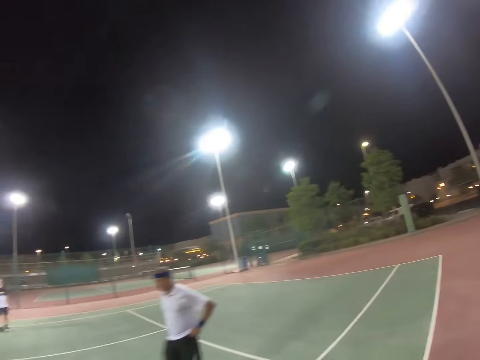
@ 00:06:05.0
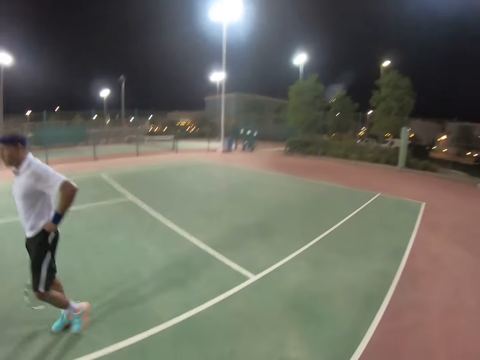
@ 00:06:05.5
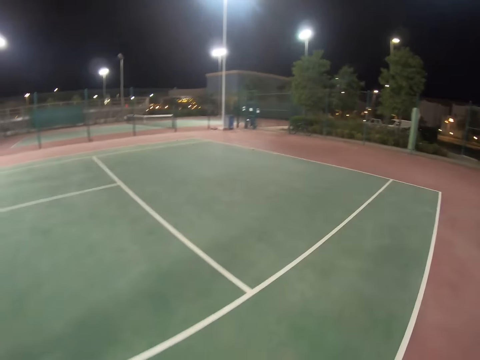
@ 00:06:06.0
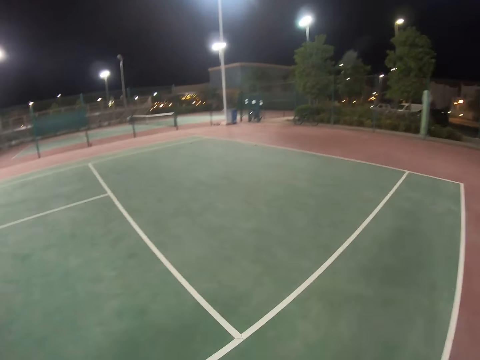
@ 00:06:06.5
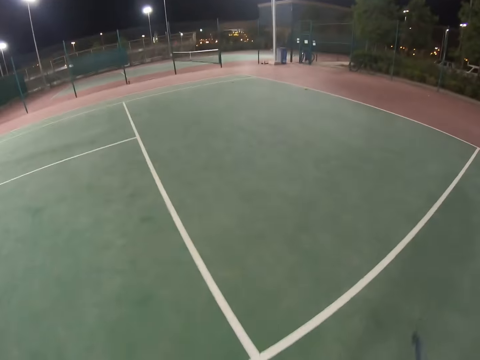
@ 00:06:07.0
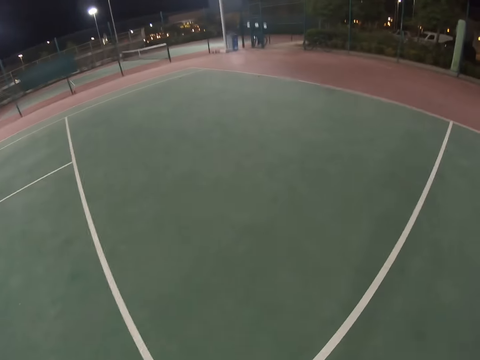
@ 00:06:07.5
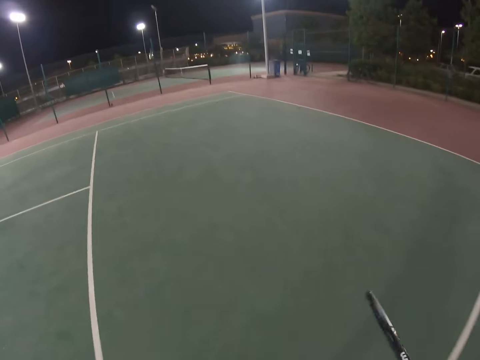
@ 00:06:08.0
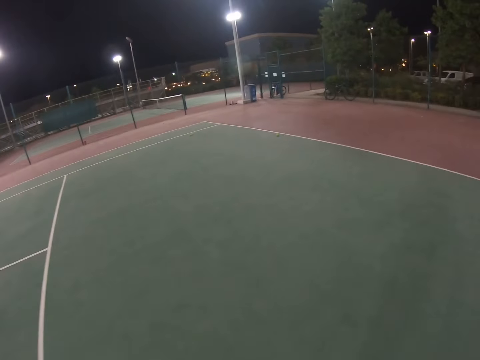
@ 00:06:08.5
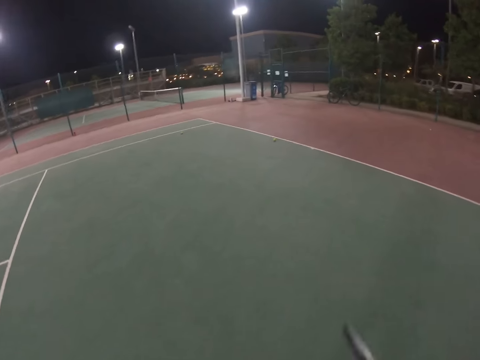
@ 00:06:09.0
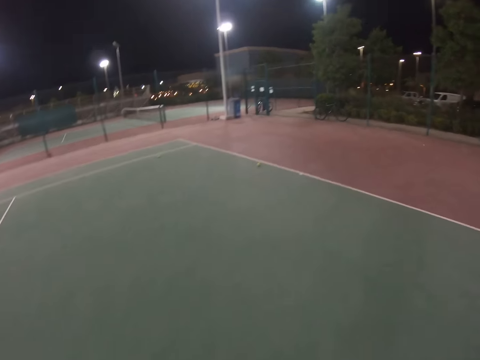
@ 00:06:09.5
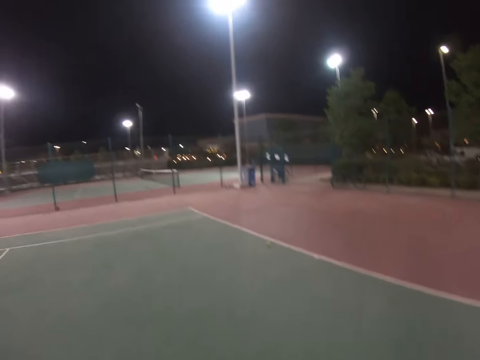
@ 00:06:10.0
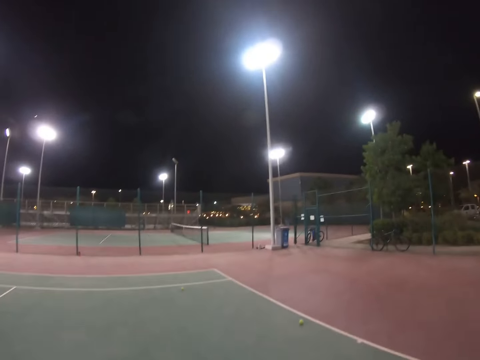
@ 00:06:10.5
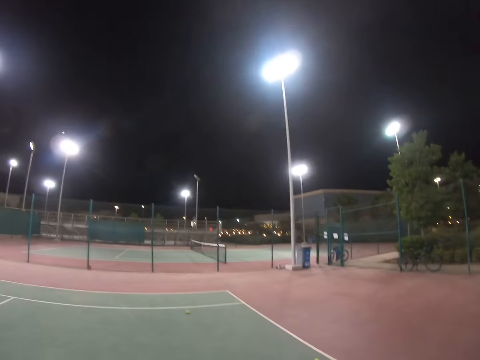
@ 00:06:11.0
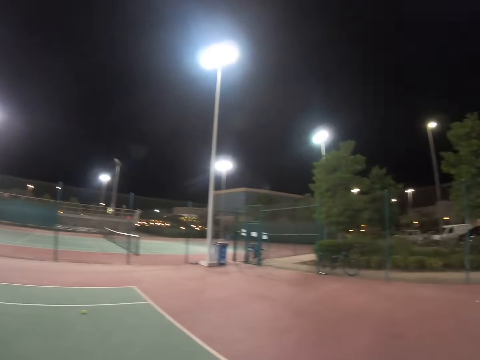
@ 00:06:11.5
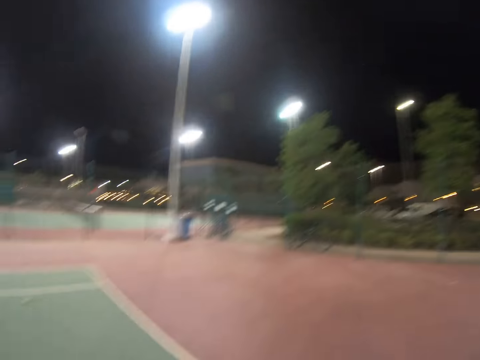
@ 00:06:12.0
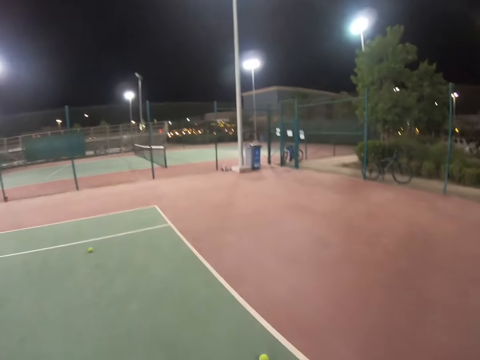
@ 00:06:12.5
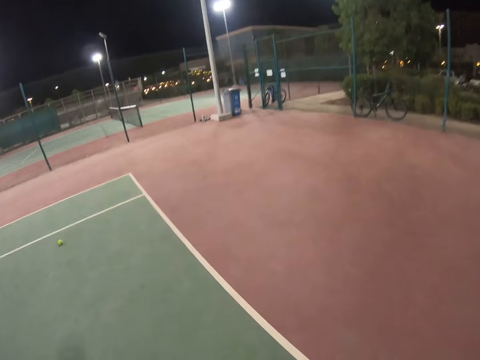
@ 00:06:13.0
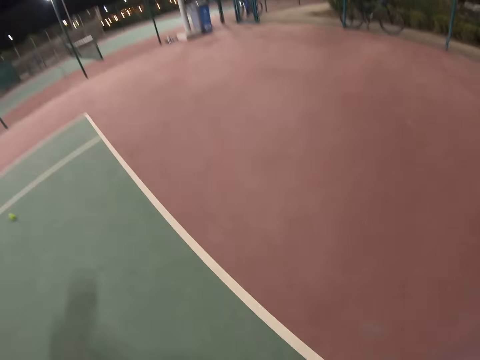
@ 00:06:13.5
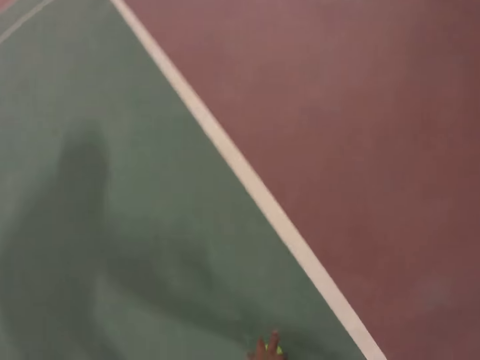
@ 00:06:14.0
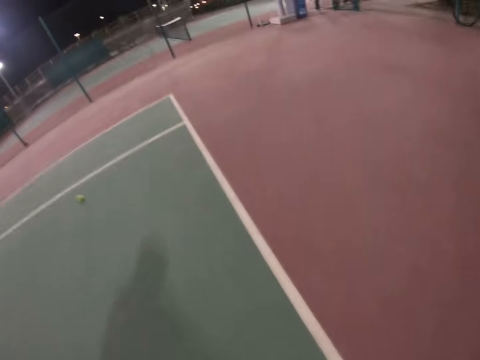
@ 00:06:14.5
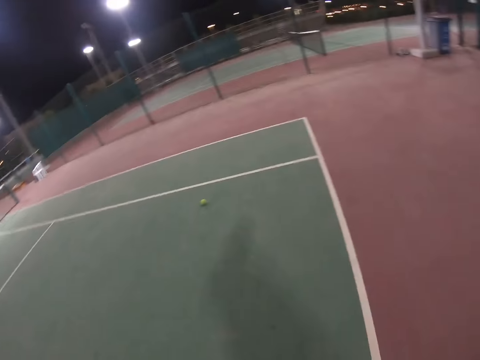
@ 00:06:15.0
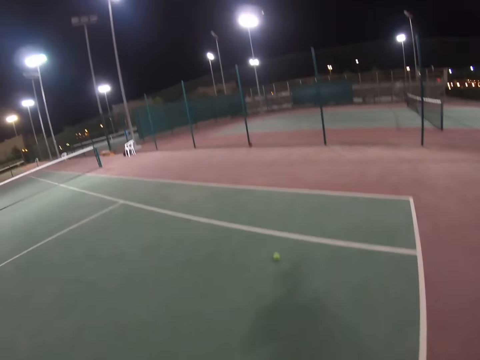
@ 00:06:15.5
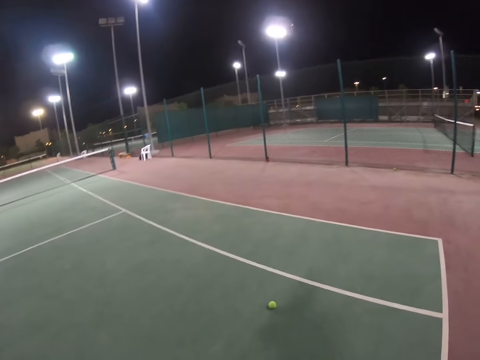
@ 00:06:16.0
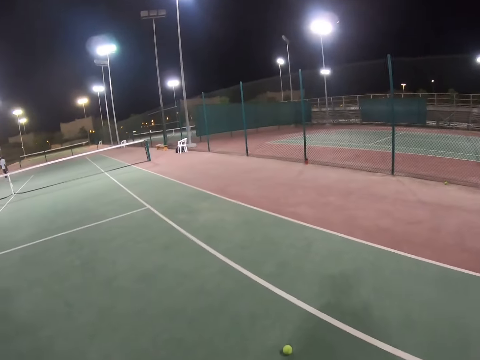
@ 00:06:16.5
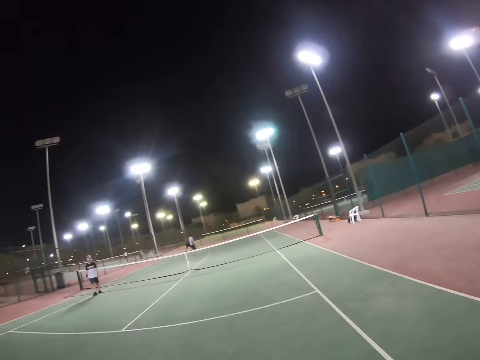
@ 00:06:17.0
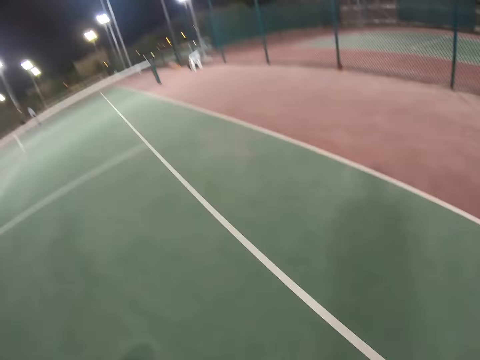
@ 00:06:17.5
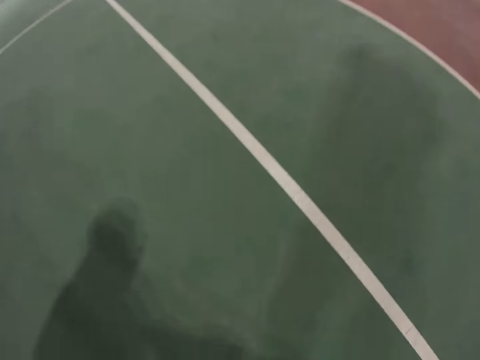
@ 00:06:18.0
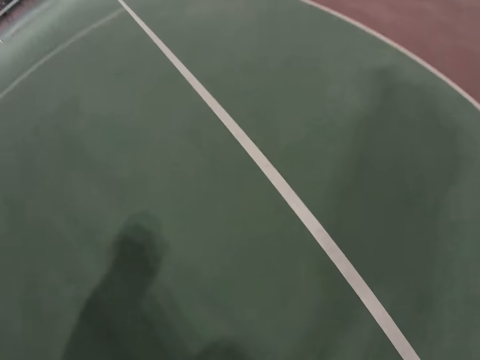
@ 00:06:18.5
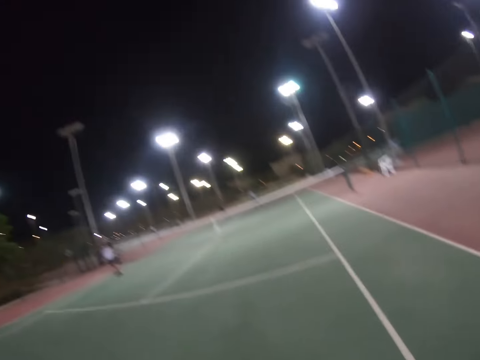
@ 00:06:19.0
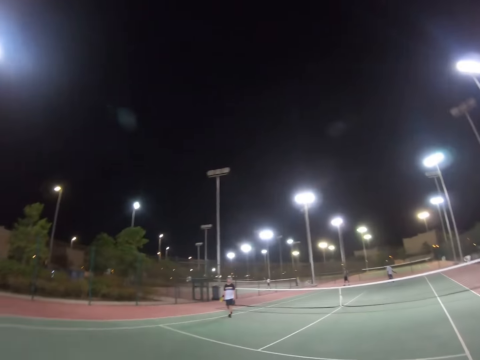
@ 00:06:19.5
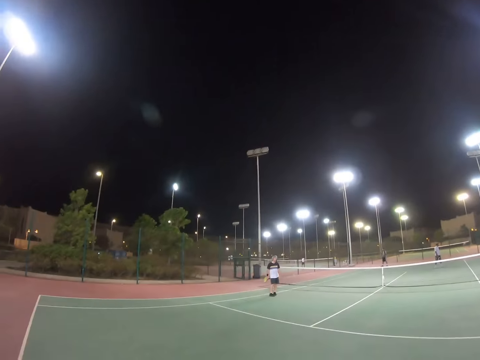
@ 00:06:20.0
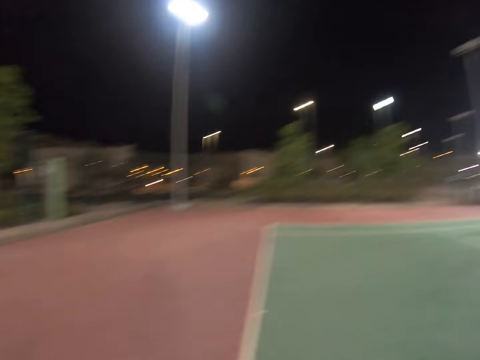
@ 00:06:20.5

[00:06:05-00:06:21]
The camera wearer picks up a ball from the ground. They walk. They pick up a ball from the ground.

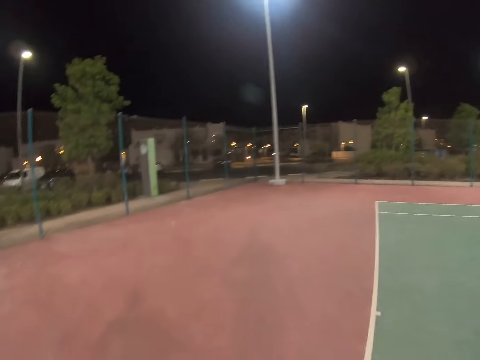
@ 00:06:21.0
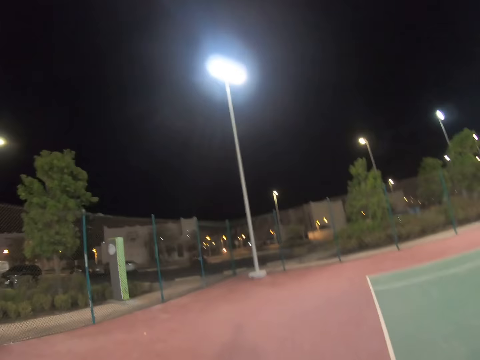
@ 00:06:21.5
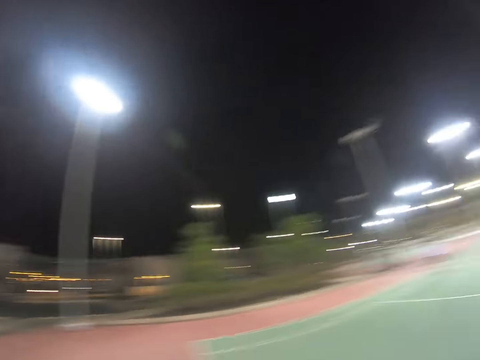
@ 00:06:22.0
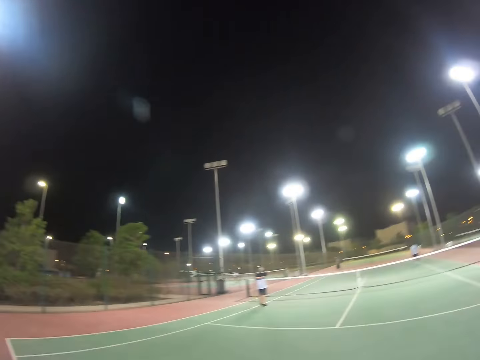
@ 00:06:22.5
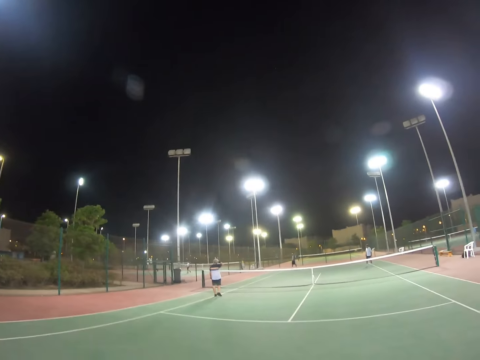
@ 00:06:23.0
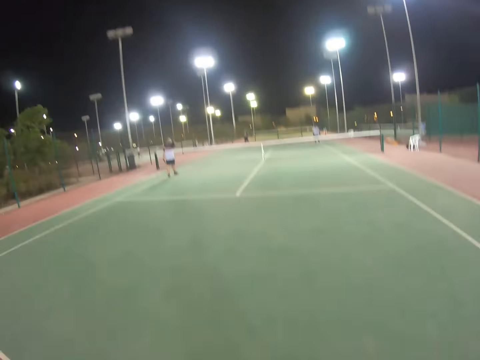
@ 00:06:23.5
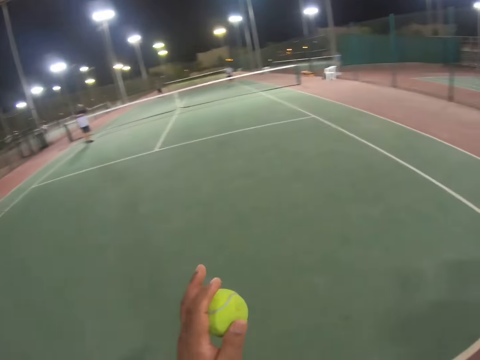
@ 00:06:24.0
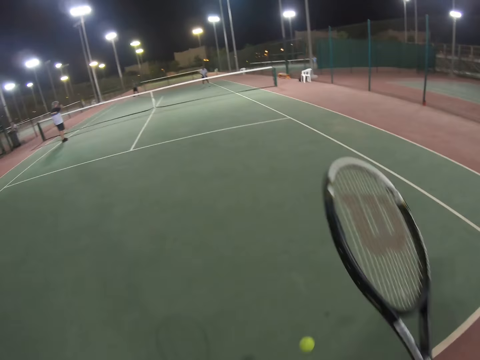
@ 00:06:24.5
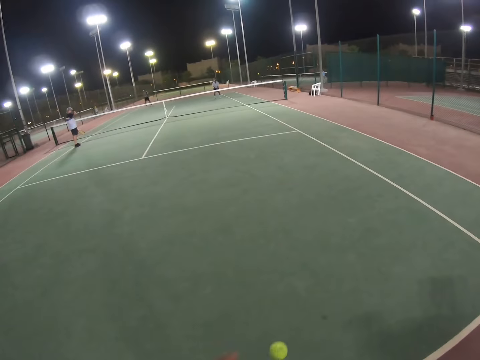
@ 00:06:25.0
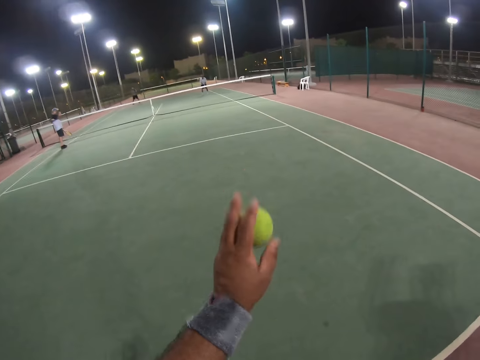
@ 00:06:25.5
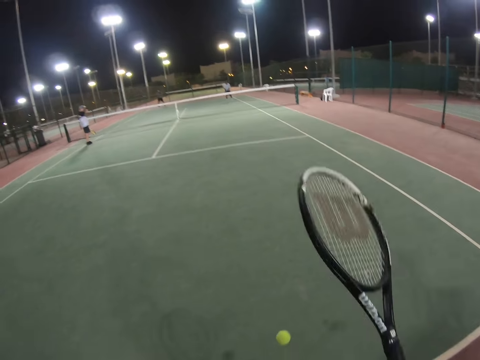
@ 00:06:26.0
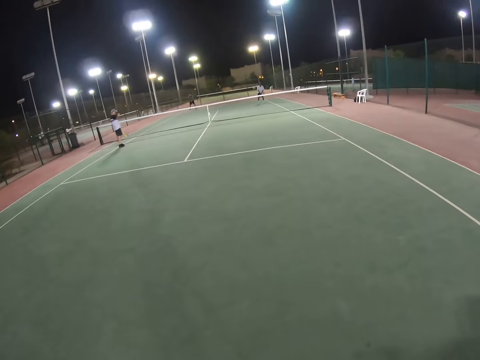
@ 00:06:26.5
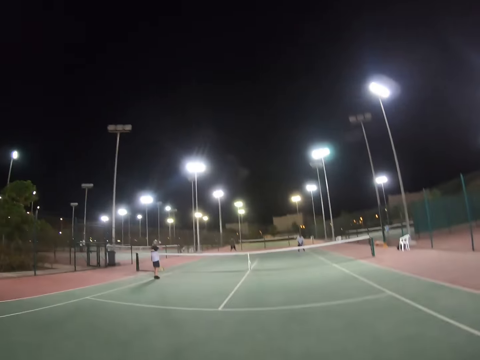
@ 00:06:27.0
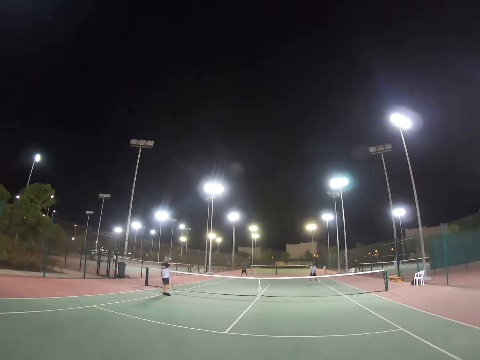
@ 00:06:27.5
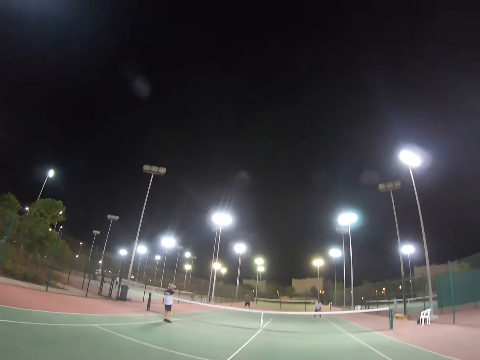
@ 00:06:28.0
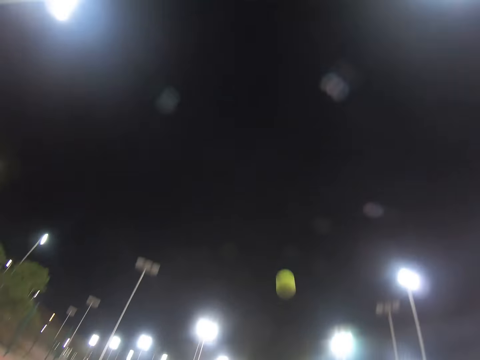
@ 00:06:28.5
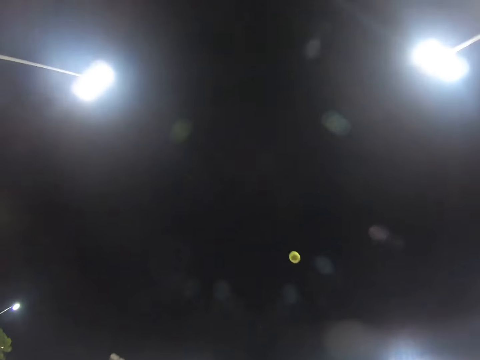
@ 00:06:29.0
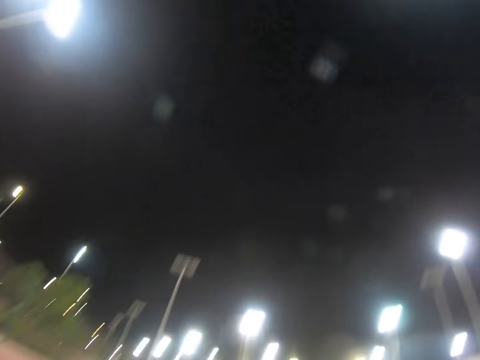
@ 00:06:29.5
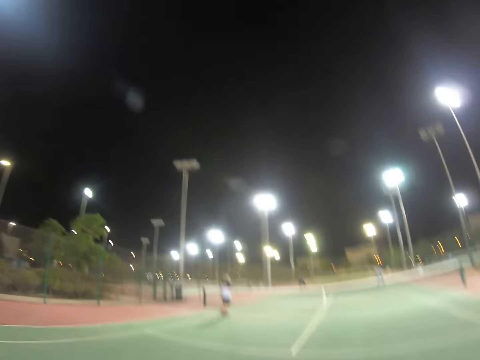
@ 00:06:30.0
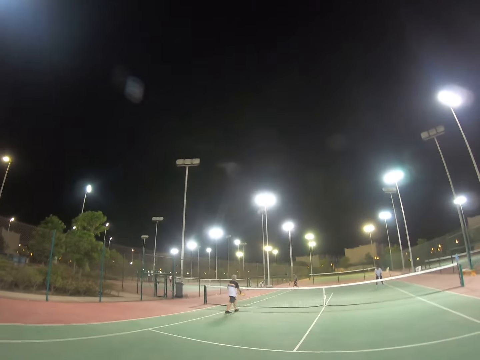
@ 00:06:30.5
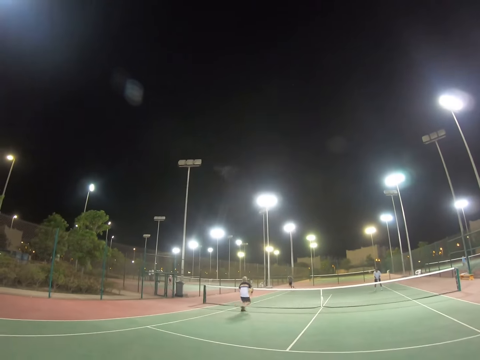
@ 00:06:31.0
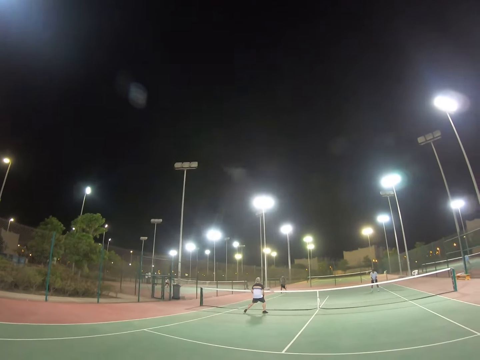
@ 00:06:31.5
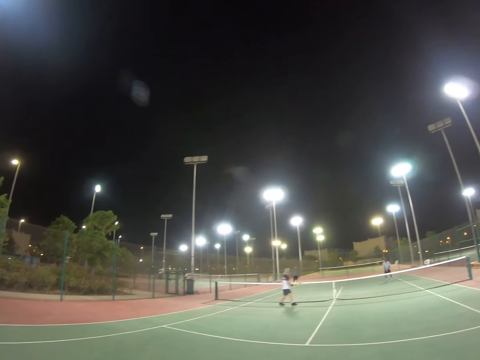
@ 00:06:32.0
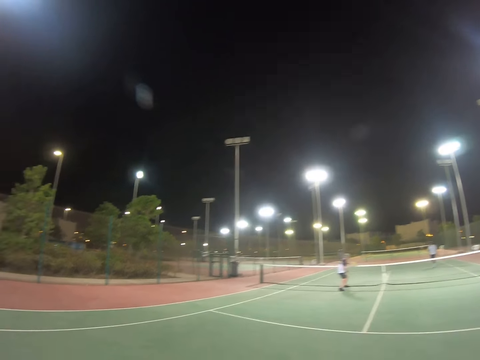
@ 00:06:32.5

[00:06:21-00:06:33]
The camera wearer walks. He bounces the ball on the court with his racket. He touches the ball with his hand. He raises the racket. He throws the ball in the air. He hits the ball. A man hits the ball.
